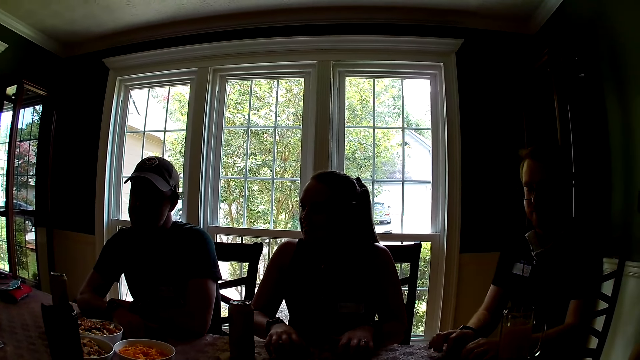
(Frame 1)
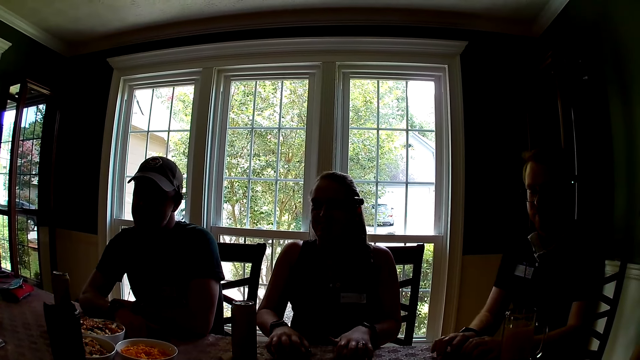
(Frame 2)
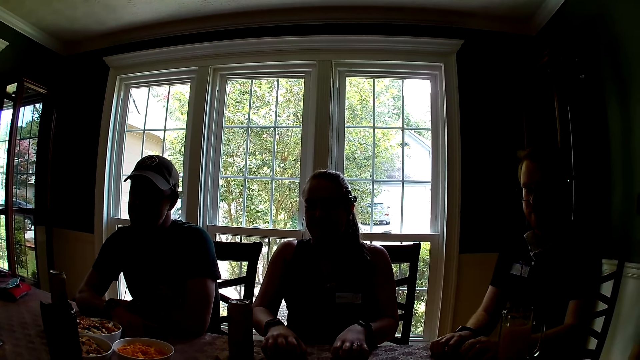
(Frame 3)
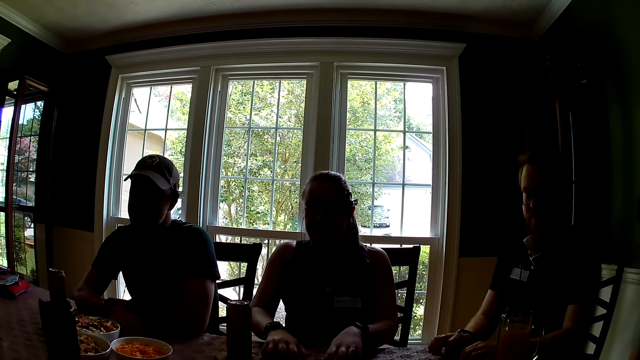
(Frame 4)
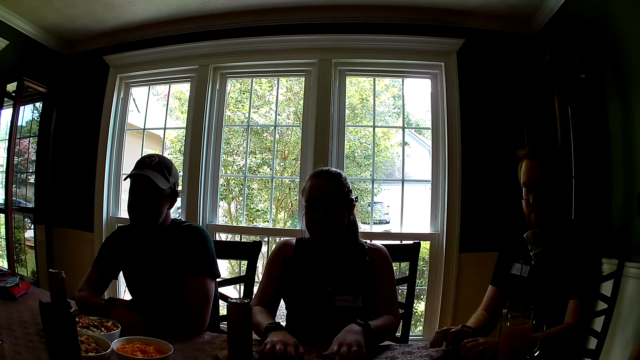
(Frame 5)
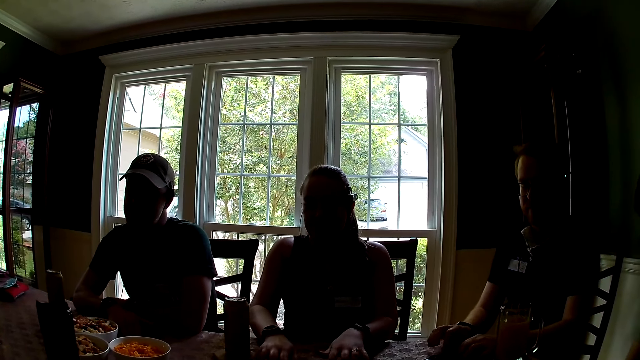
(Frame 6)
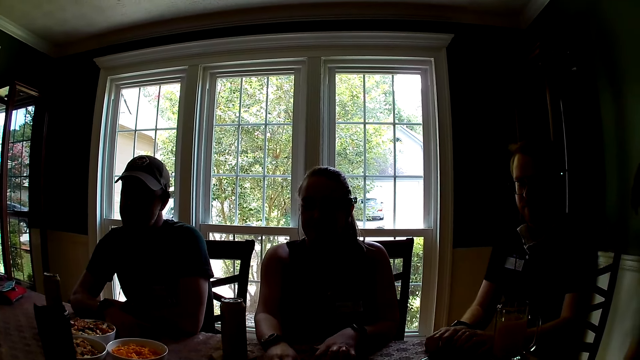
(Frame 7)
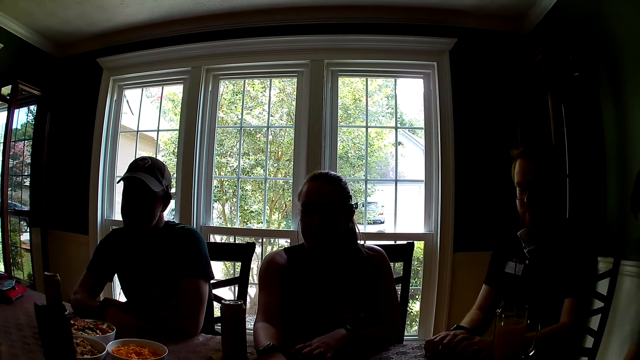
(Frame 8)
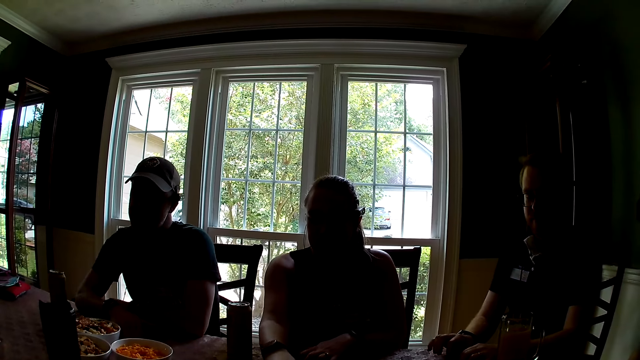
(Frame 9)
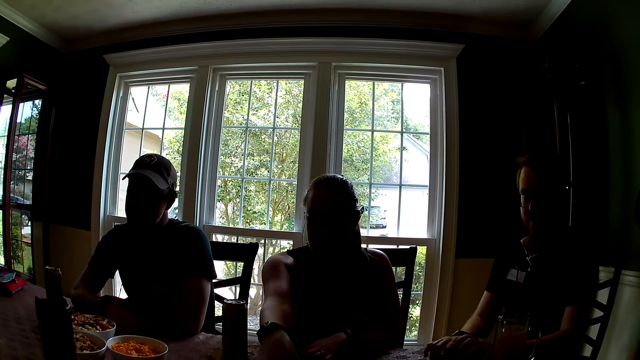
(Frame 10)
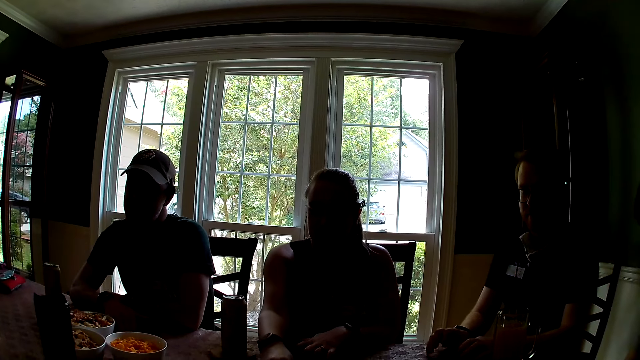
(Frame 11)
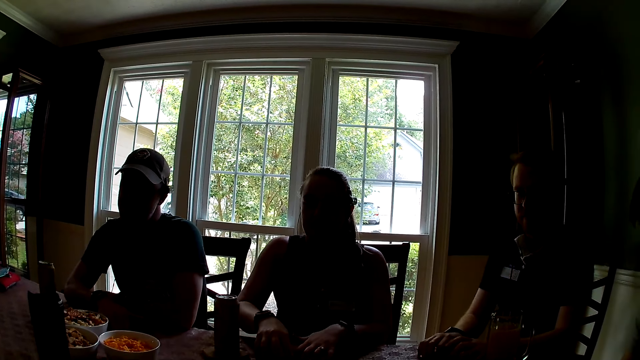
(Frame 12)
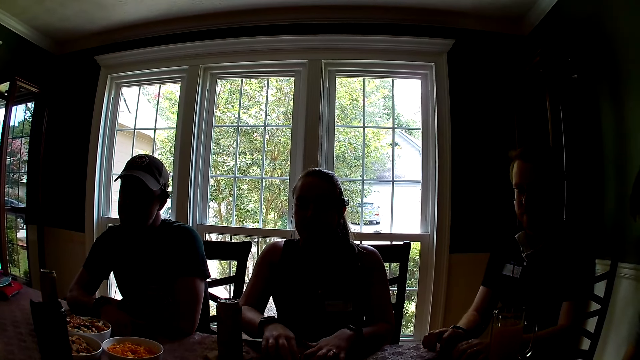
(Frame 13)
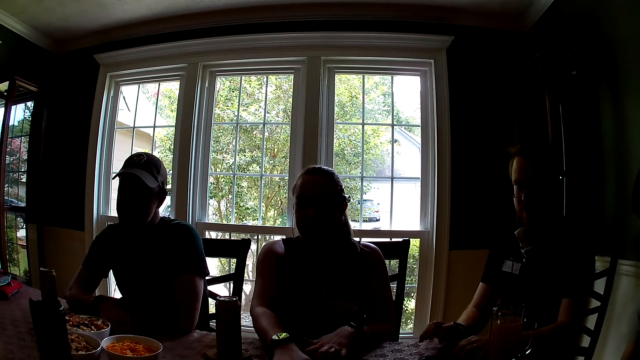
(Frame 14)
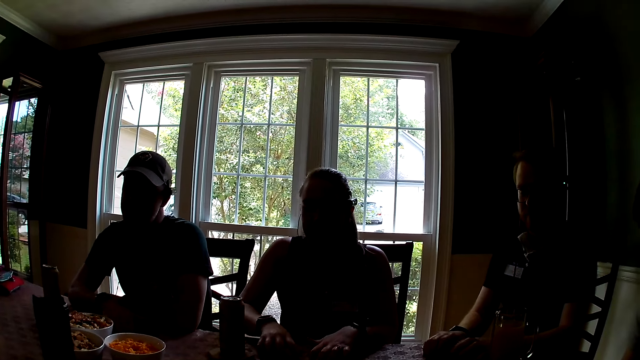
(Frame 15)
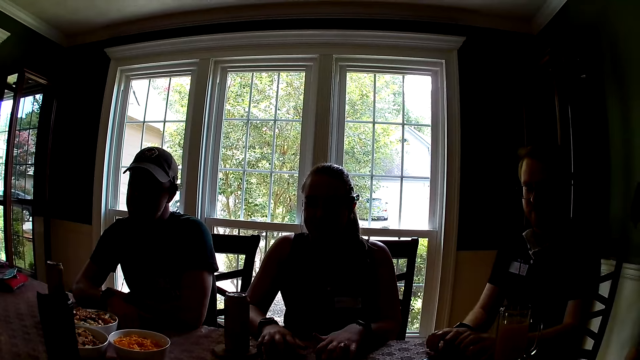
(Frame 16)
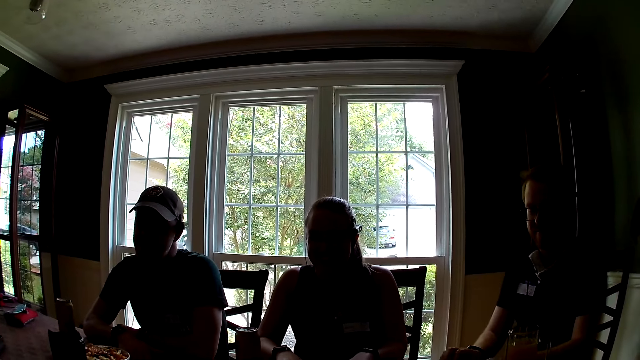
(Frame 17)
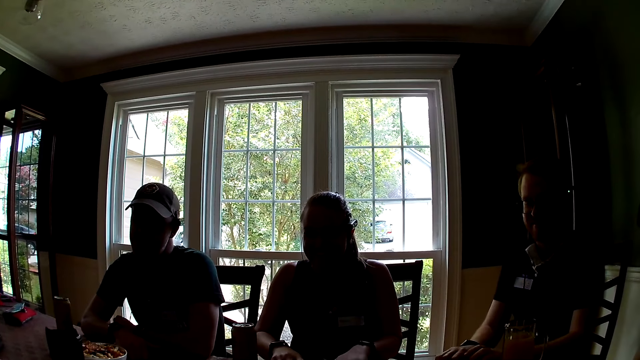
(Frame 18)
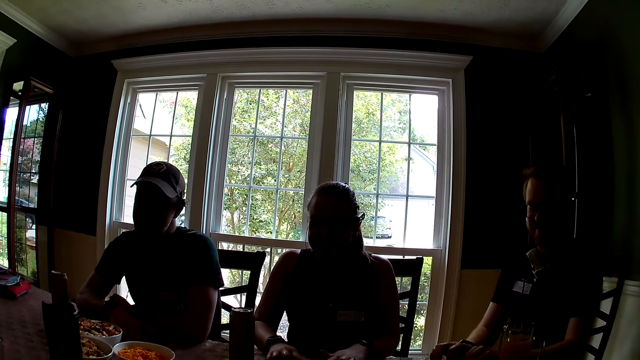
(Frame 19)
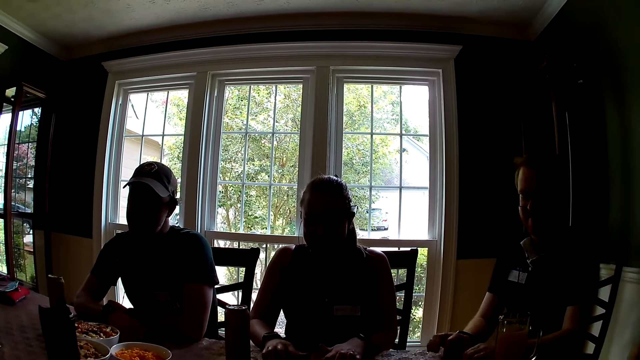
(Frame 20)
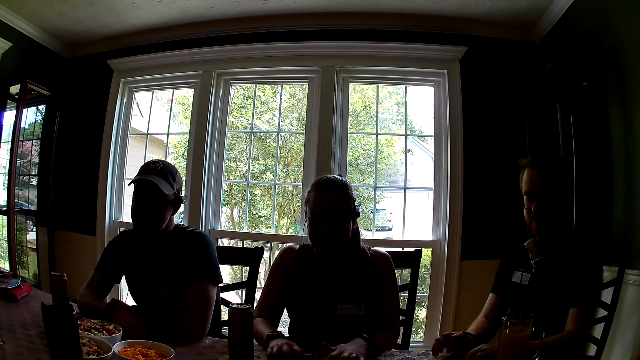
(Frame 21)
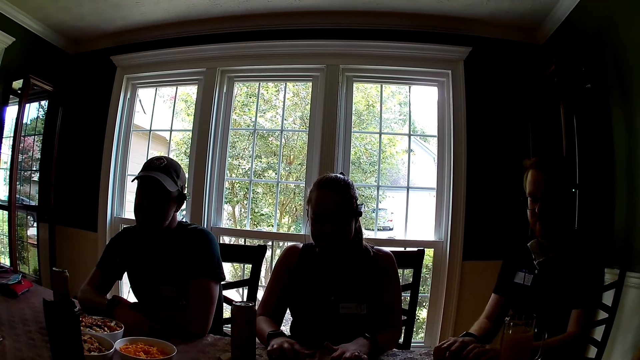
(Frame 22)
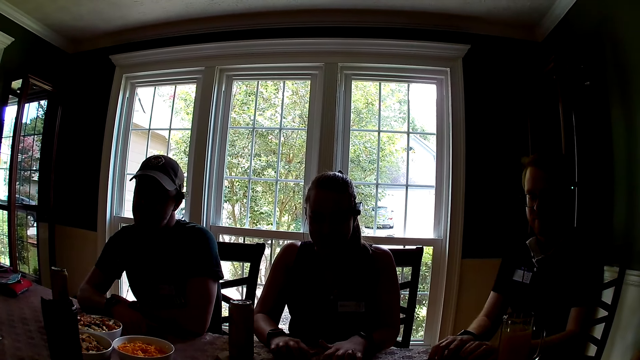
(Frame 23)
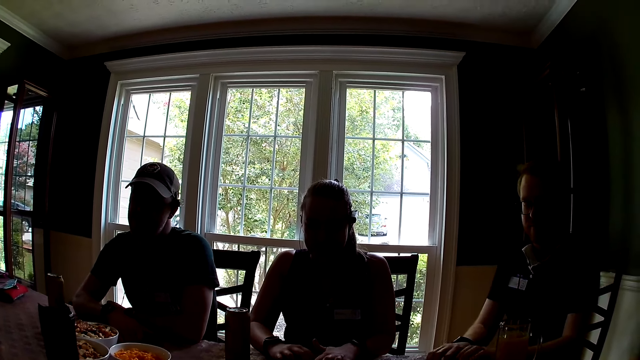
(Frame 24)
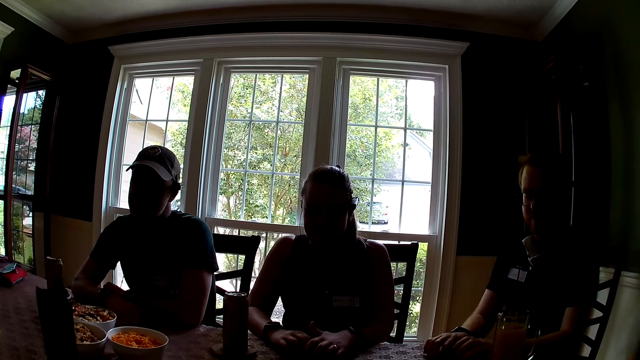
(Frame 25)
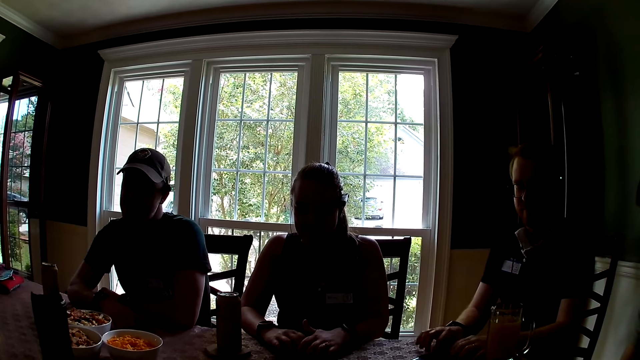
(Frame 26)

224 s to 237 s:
The woman taps the table with both hands. The camera wearer laughs.

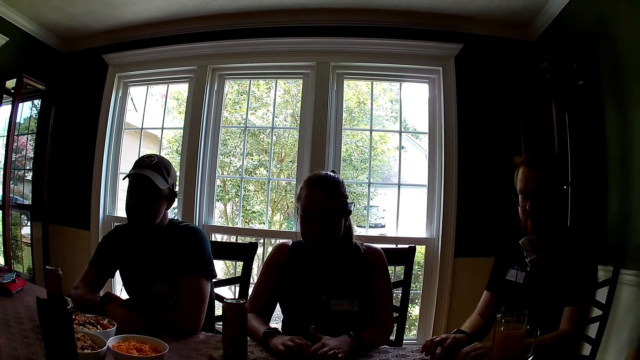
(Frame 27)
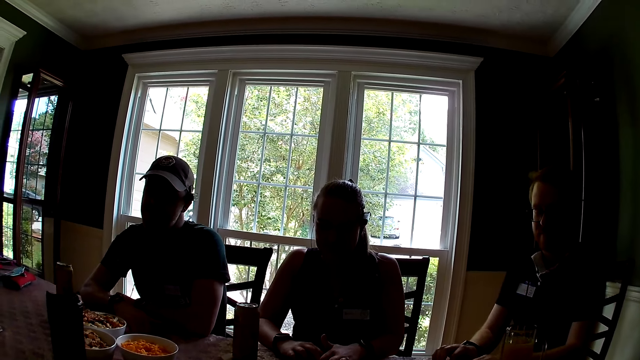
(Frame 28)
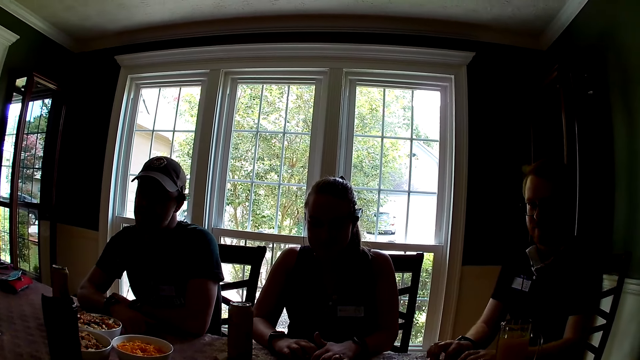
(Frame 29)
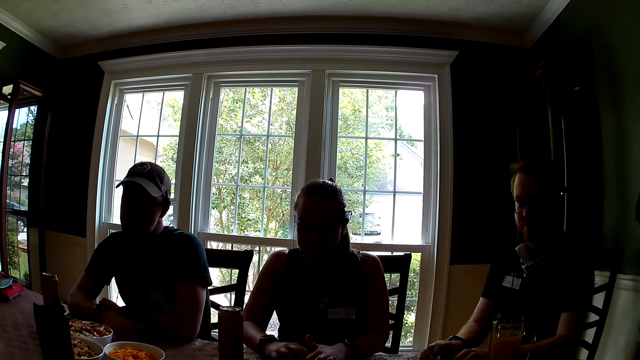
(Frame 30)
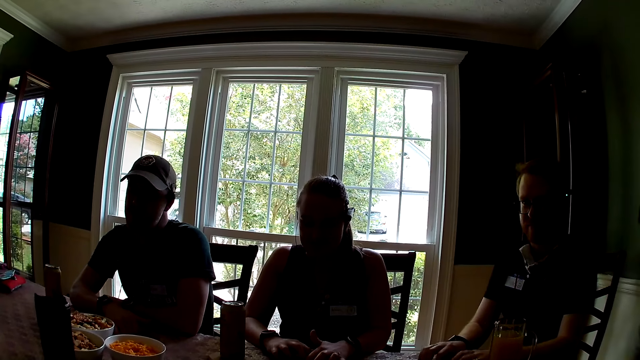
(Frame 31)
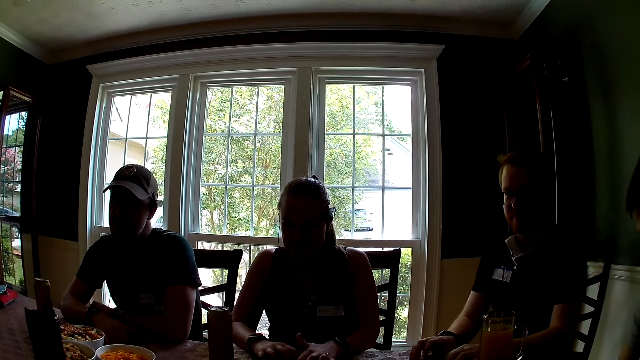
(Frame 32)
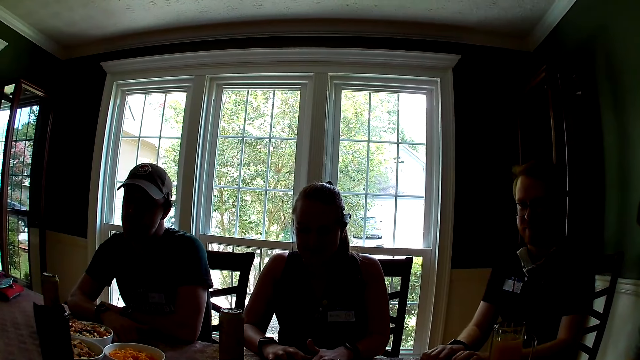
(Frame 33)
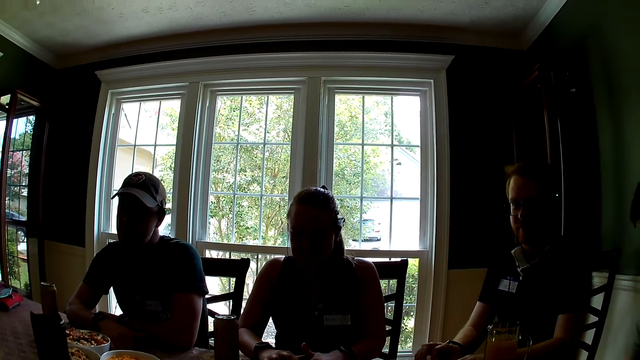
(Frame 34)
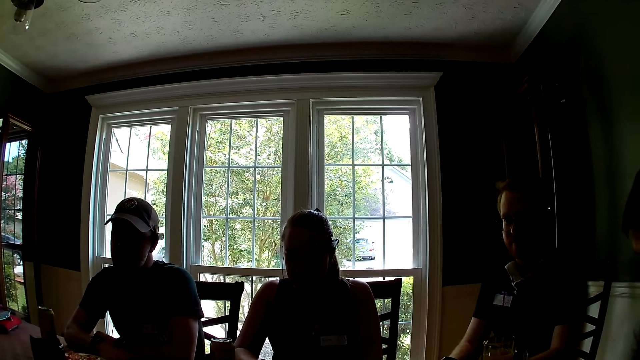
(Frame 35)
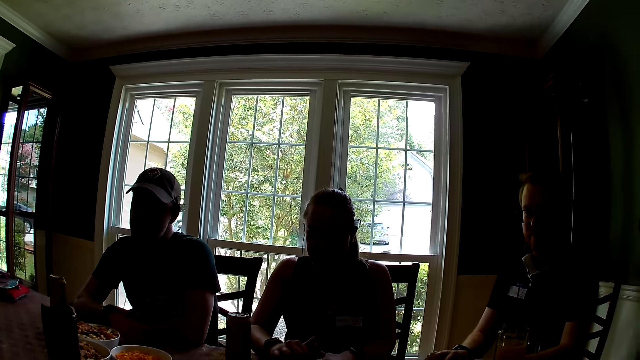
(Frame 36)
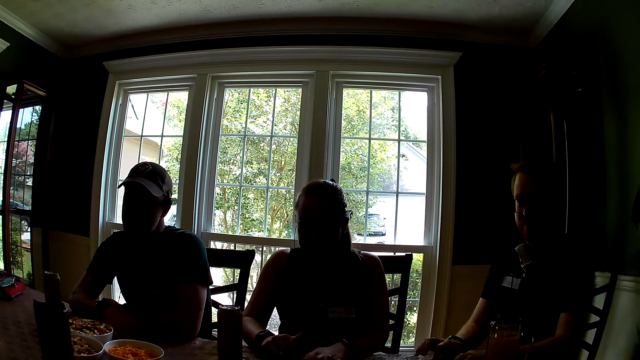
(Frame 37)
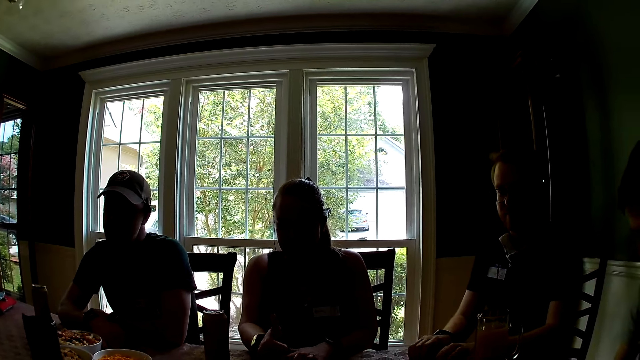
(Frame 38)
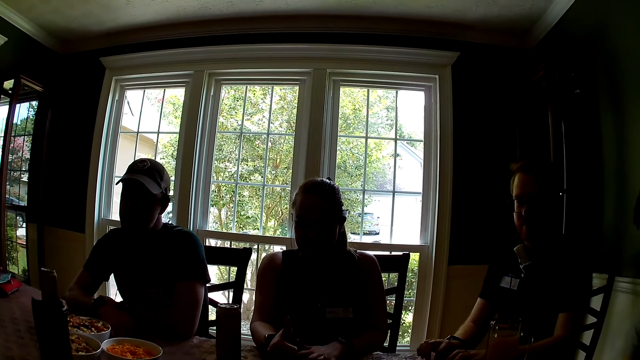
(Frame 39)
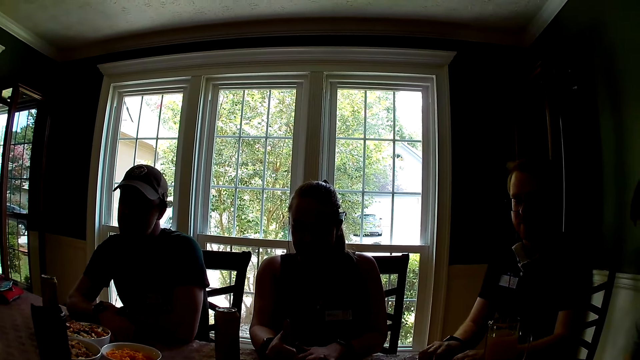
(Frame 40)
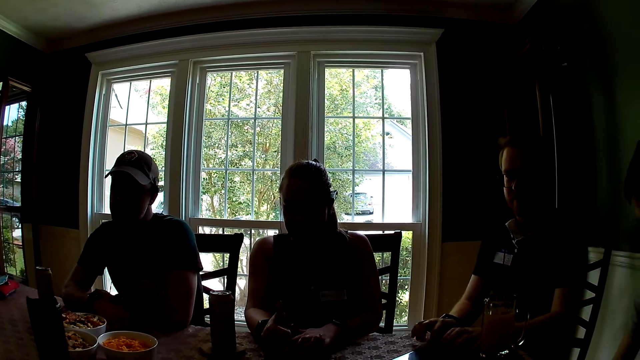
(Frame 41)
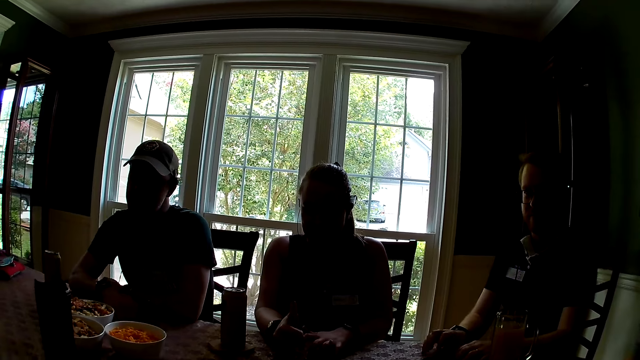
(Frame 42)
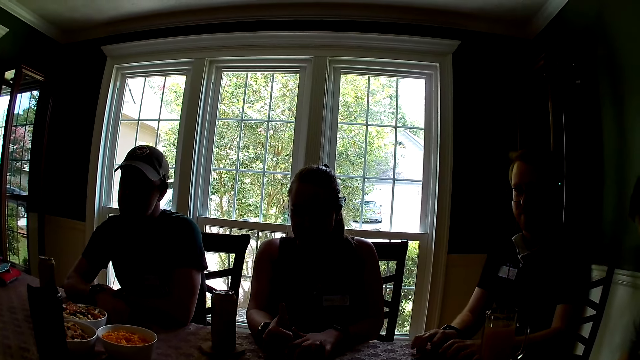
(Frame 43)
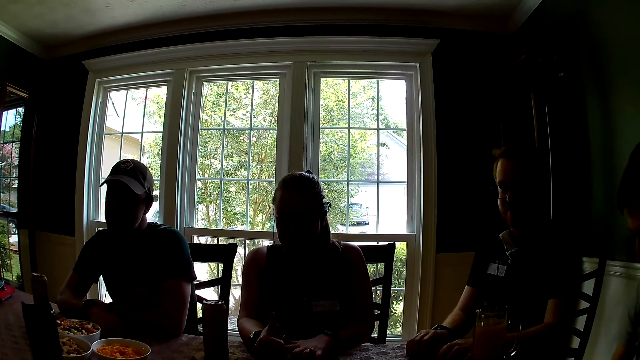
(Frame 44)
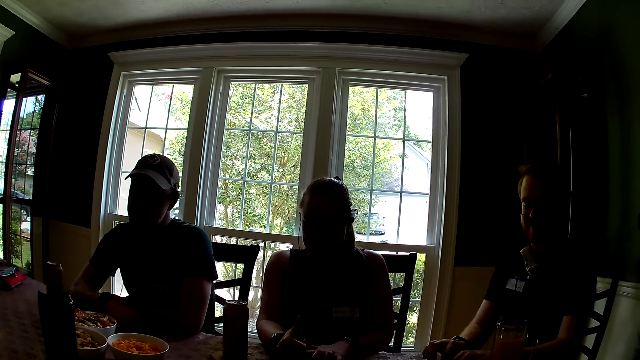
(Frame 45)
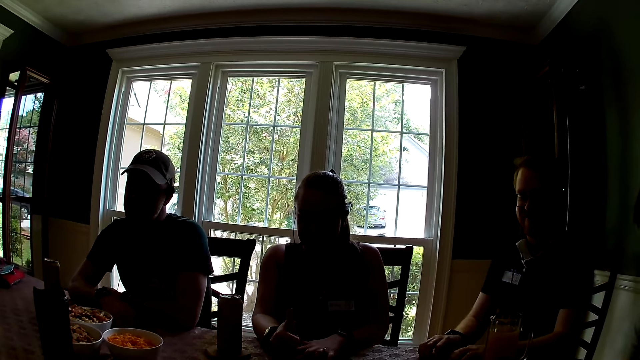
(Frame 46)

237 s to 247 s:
A man hits on the table.
